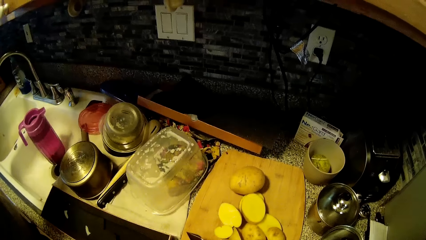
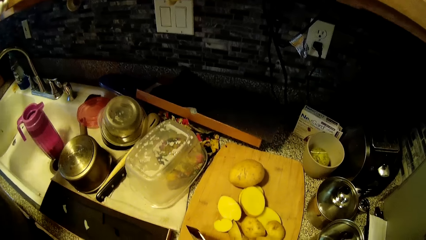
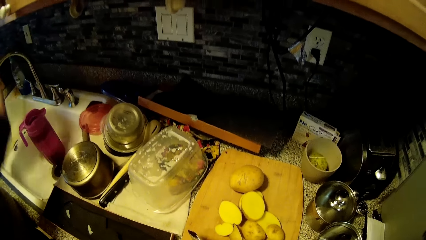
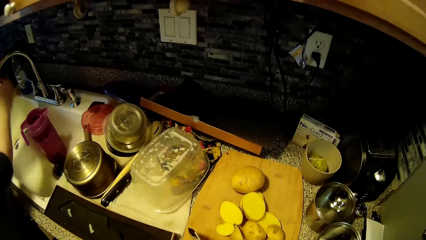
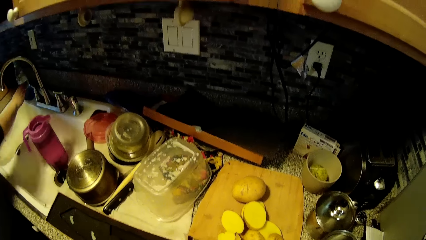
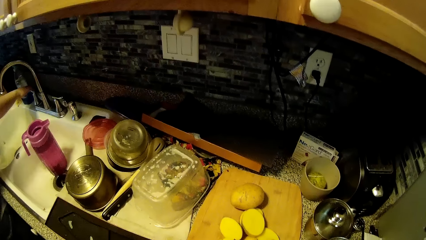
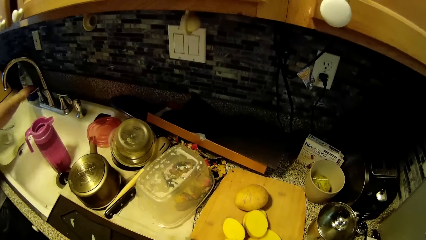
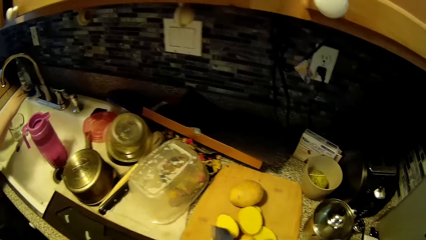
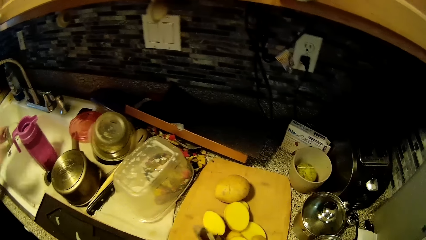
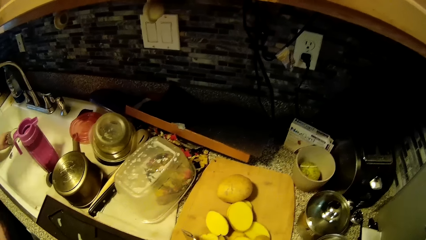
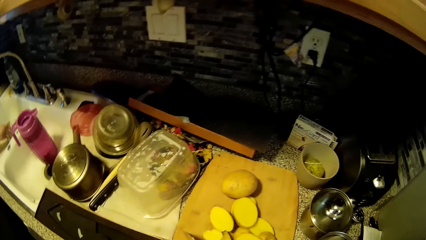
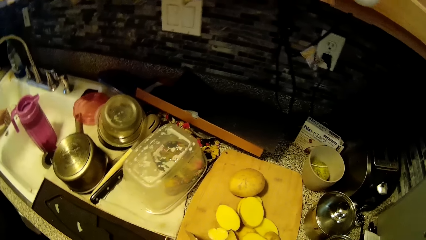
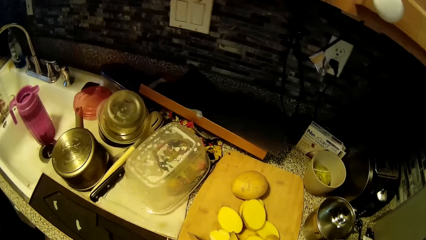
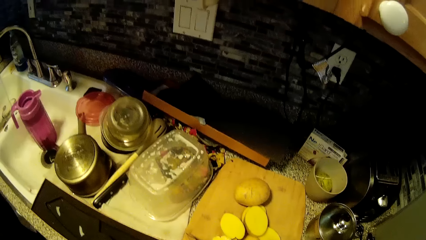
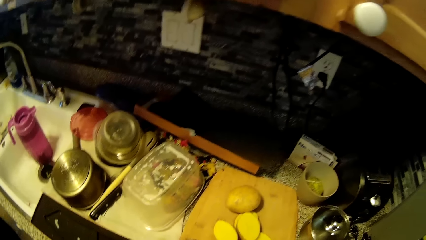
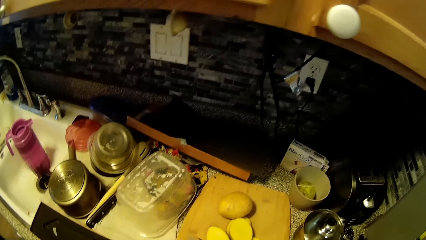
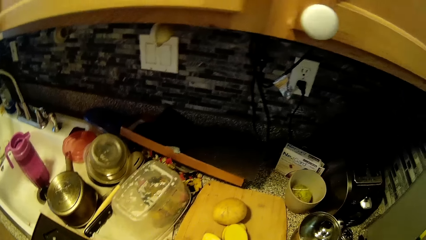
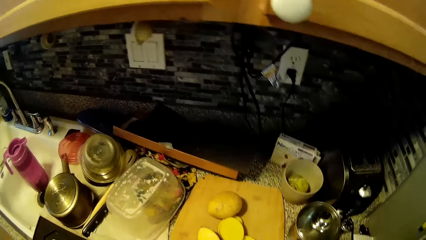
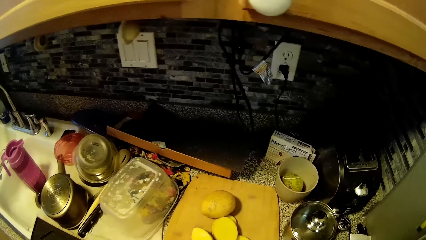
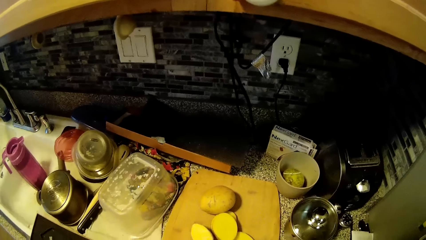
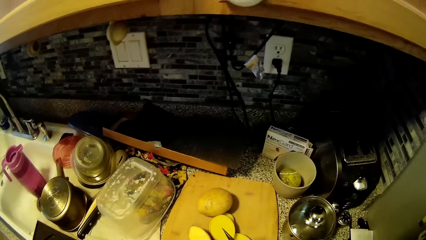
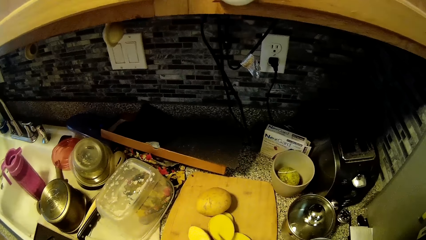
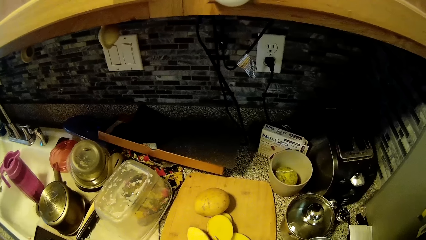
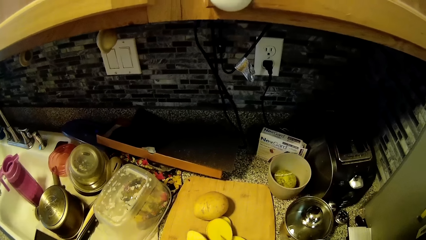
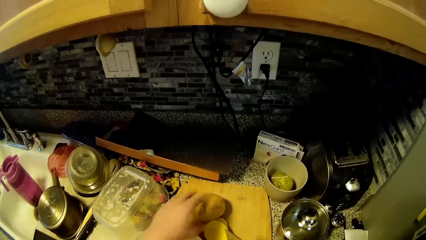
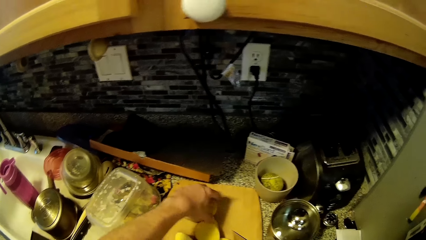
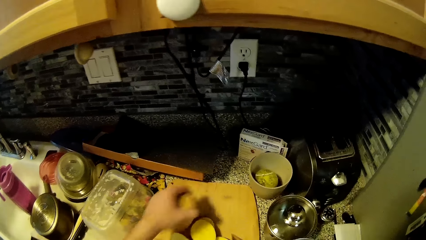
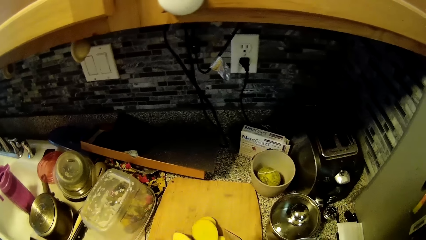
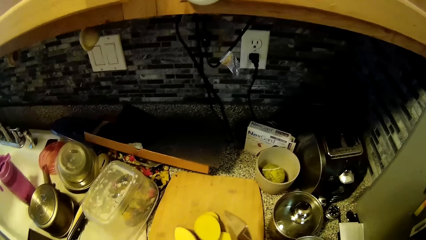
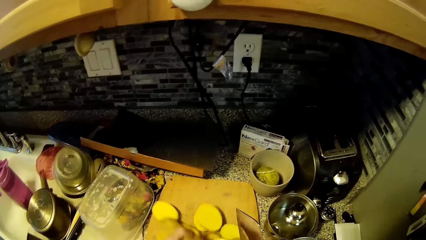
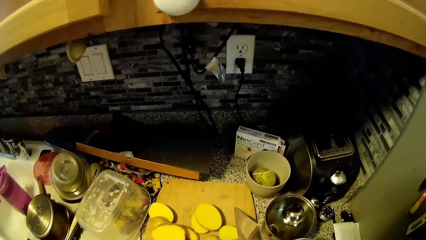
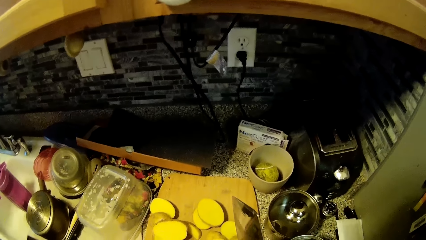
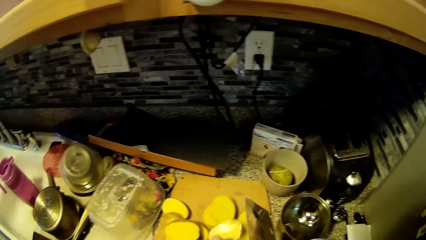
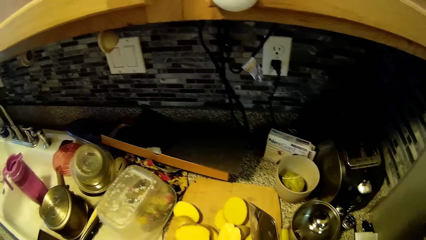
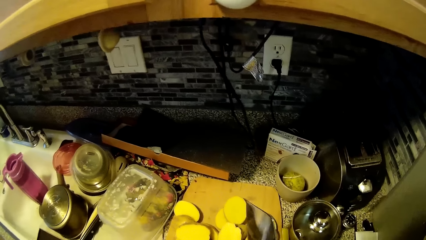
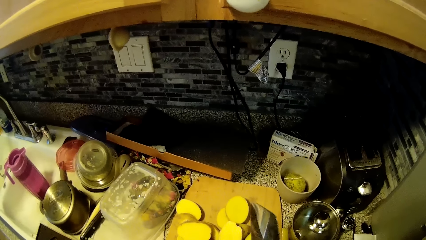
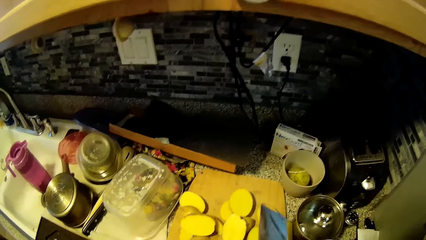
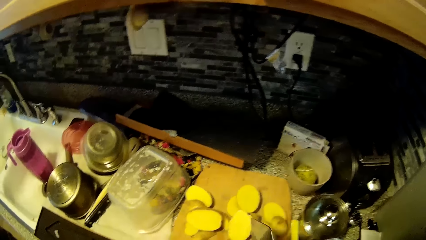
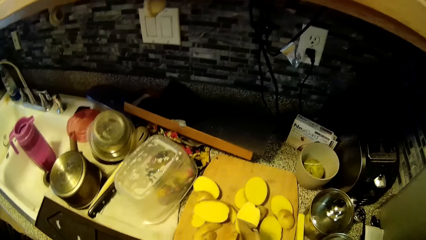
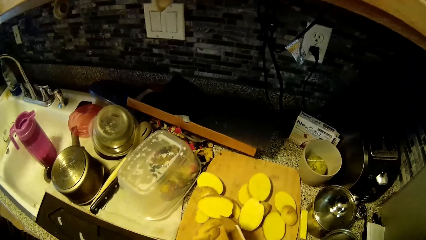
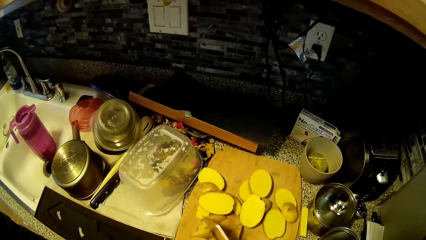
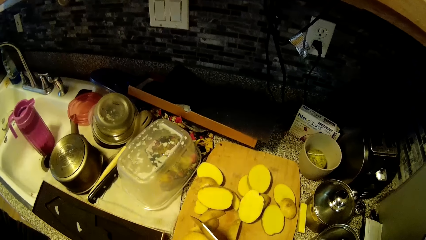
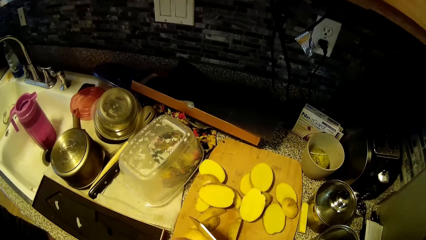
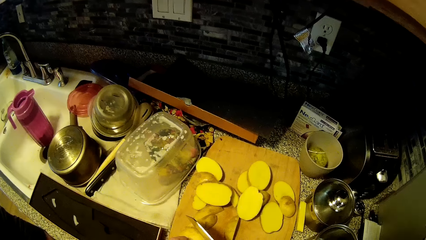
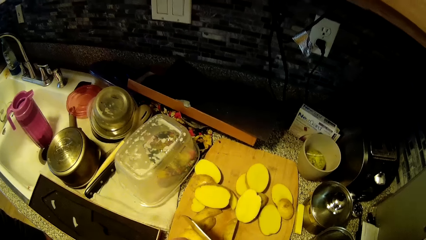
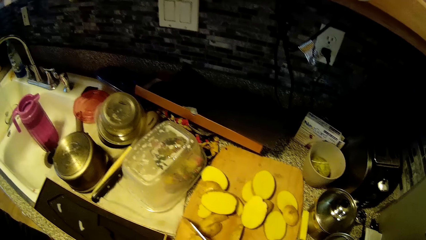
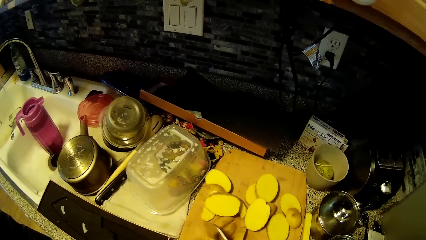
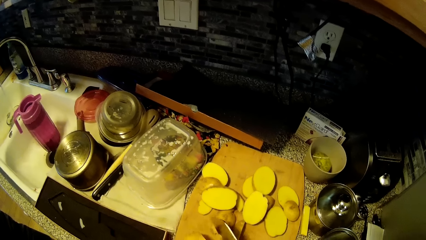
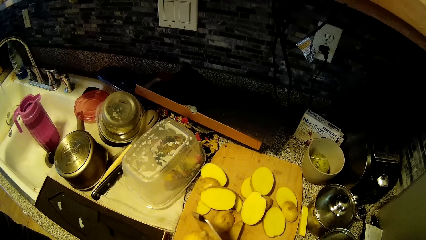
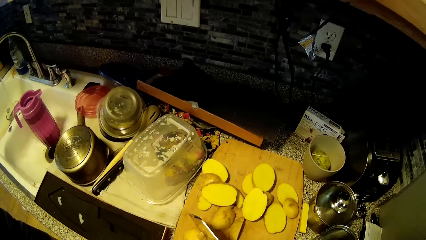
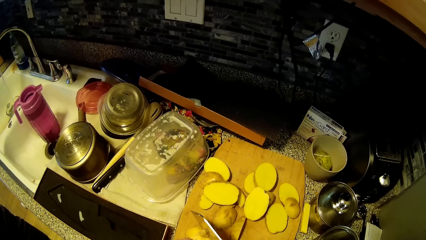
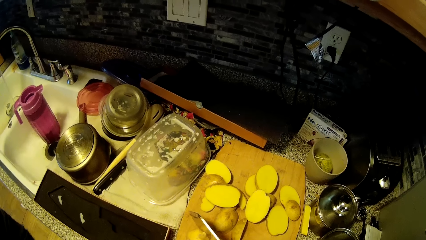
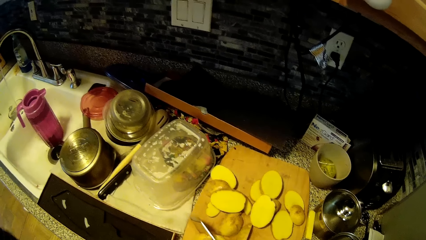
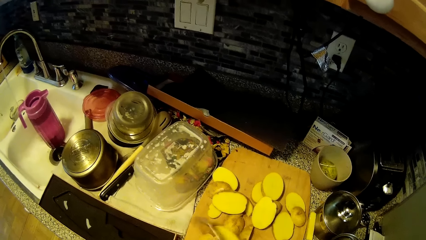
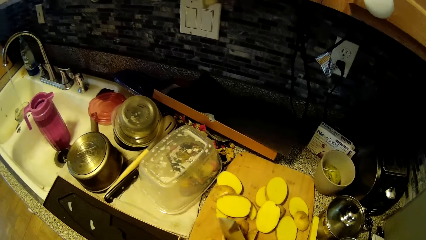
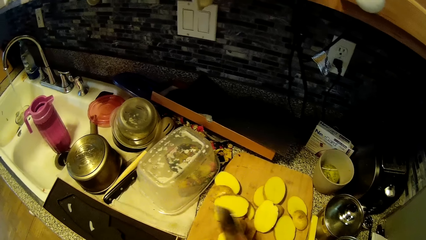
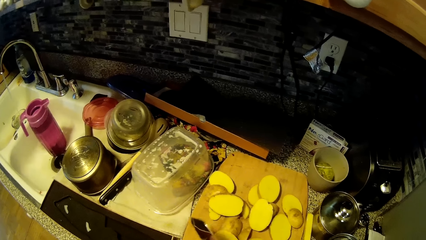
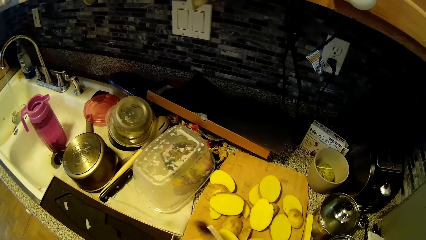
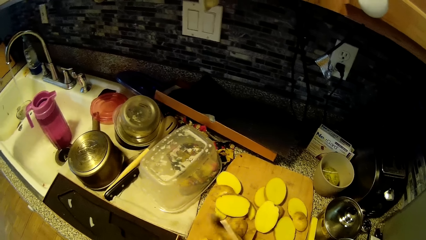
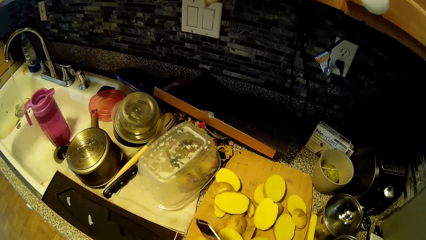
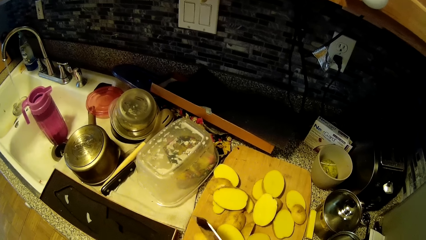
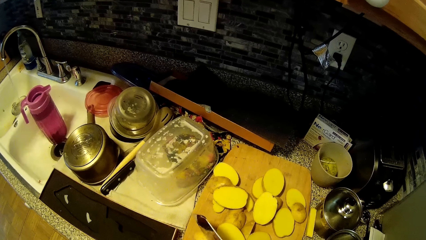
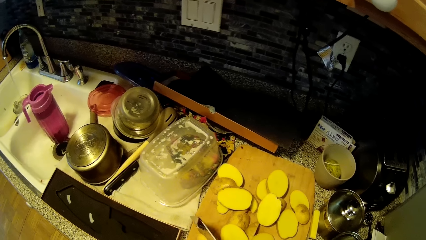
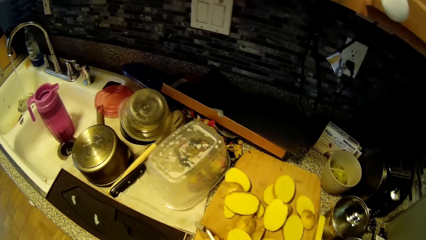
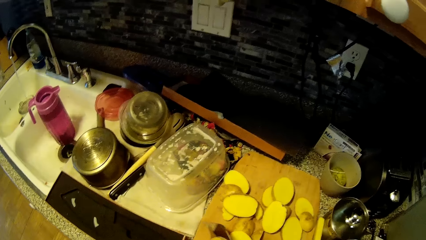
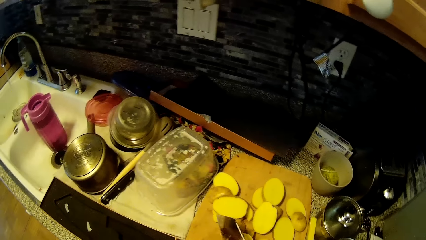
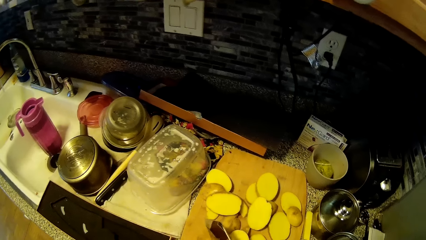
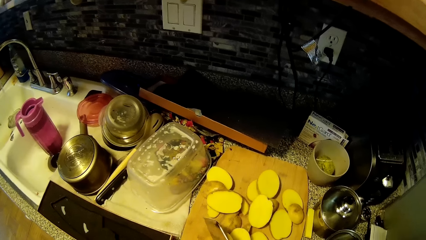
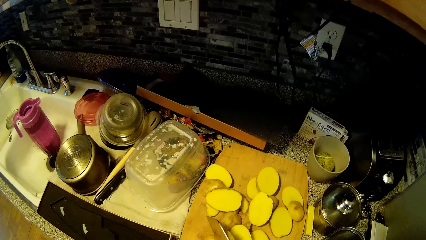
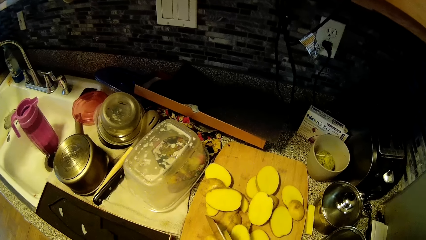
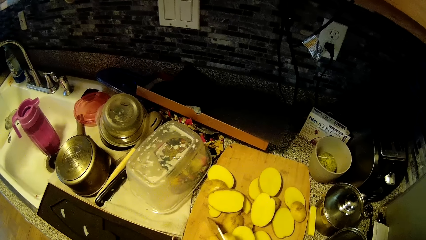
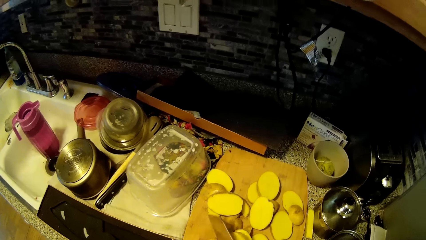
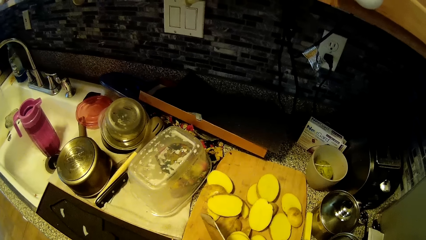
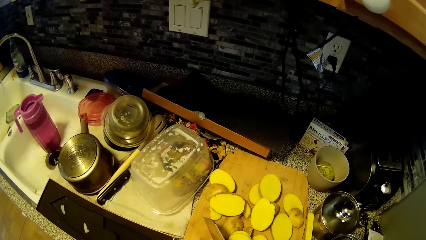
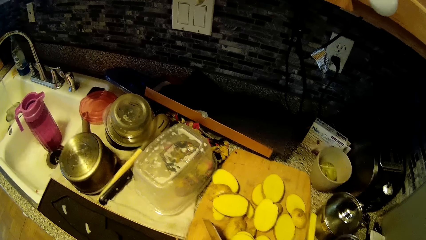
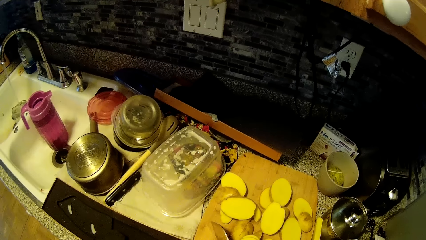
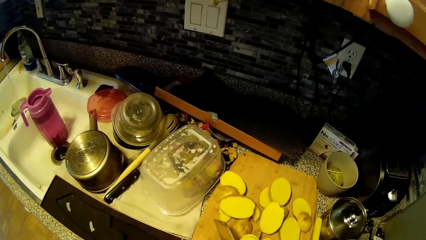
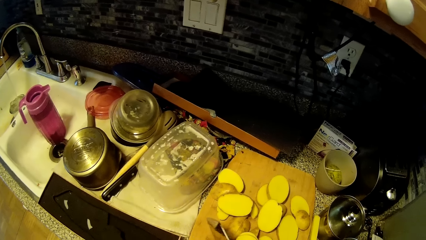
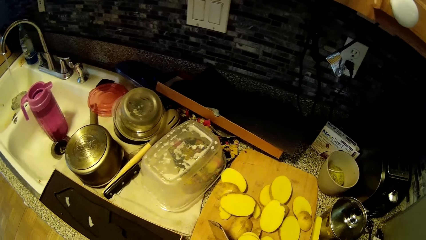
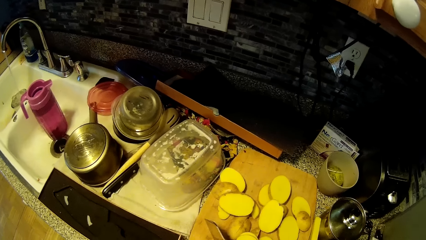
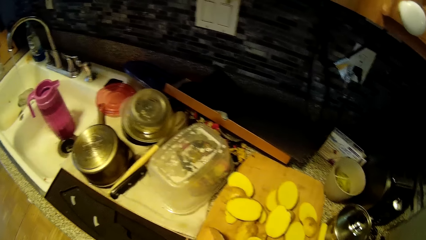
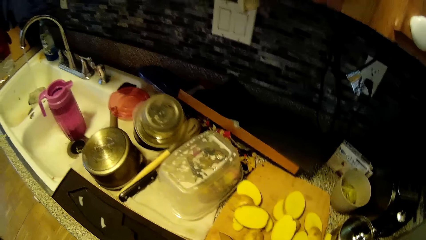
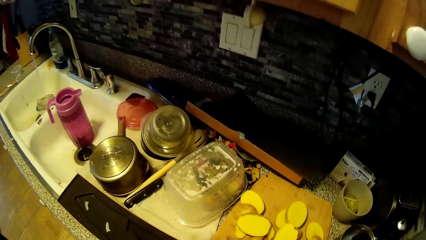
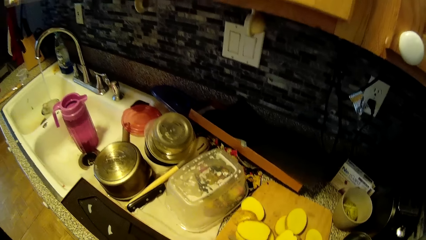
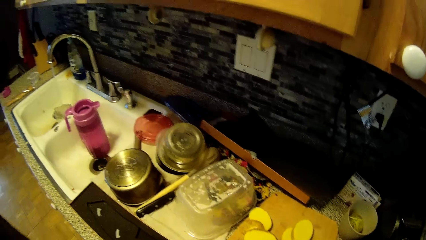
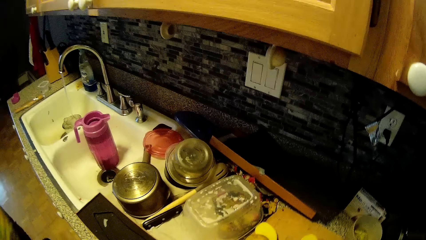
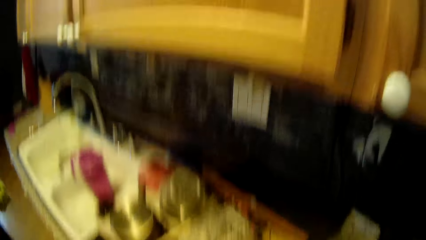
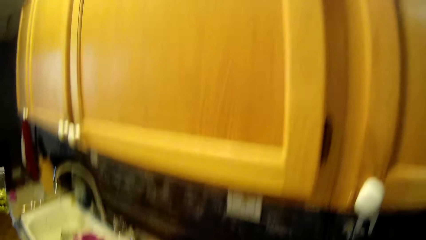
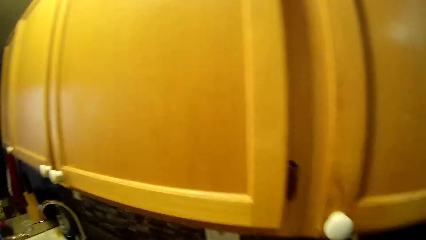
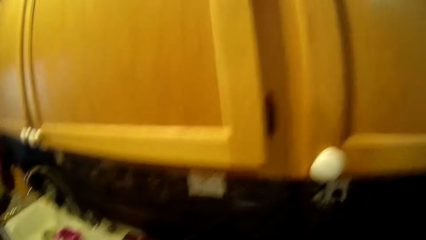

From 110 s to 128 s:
A woman opens the tap. The woman places the glass in the sink. The camera wearer chops the potato with the knife. They fetch water with the glass. They pick up the potato. They chop the potato. The woman talks to the camera wearer. The woman places the packet in the sink.
